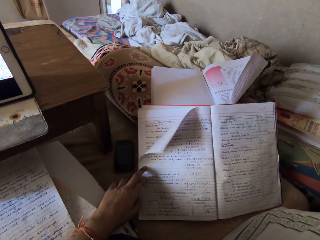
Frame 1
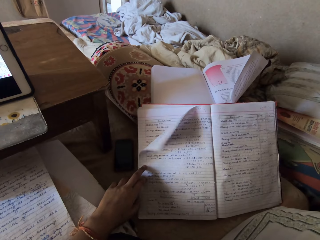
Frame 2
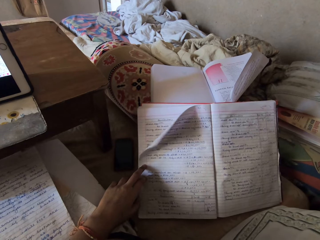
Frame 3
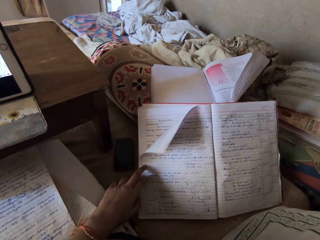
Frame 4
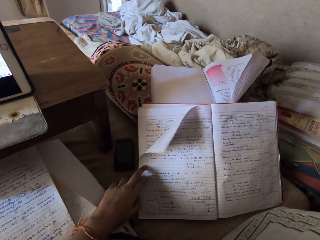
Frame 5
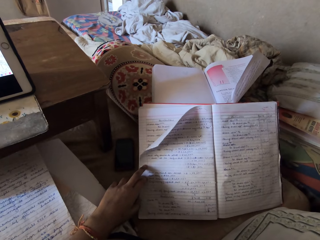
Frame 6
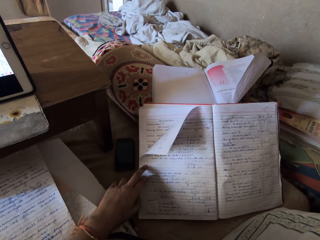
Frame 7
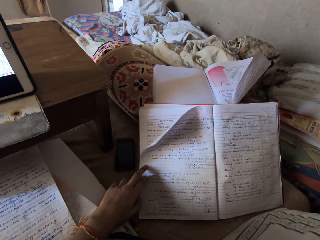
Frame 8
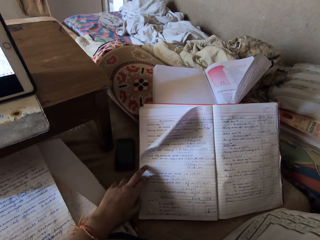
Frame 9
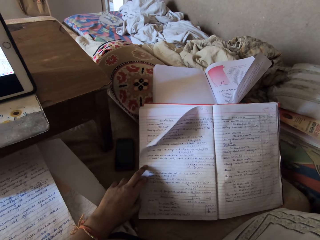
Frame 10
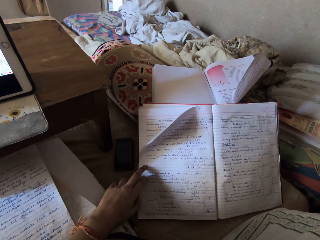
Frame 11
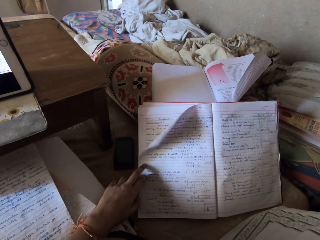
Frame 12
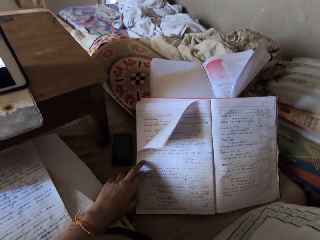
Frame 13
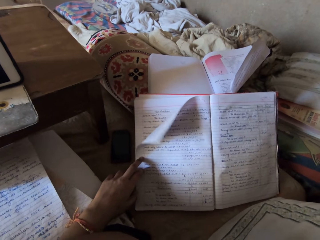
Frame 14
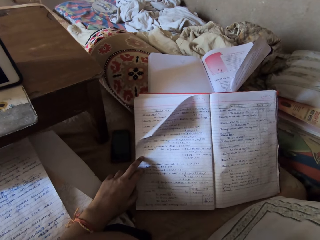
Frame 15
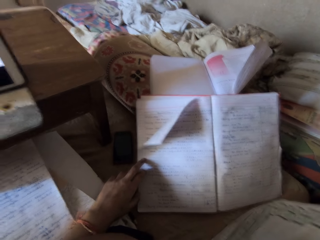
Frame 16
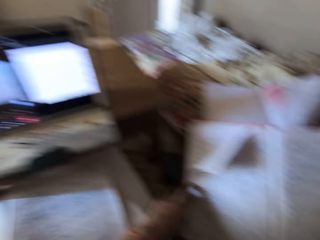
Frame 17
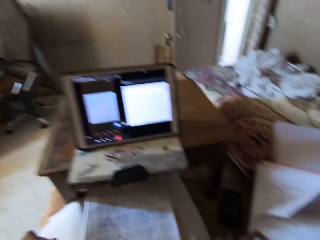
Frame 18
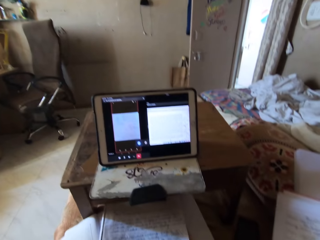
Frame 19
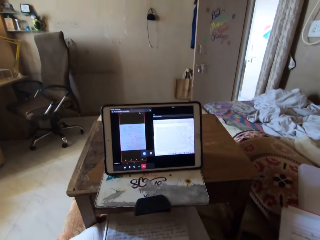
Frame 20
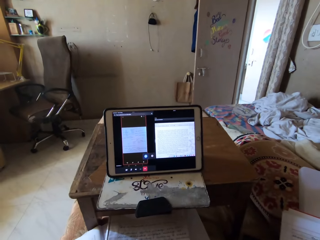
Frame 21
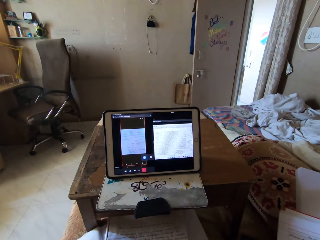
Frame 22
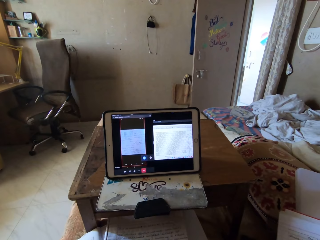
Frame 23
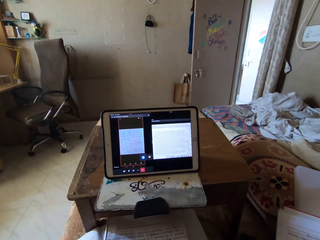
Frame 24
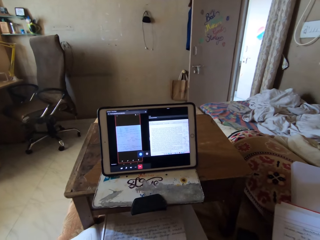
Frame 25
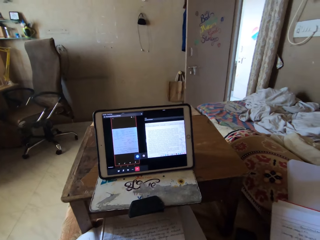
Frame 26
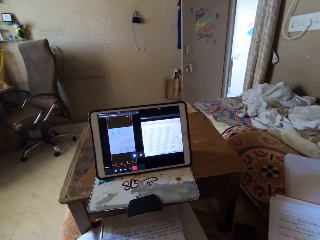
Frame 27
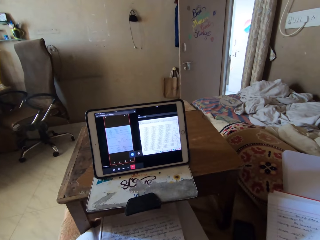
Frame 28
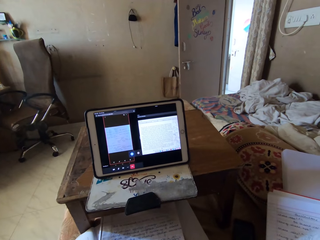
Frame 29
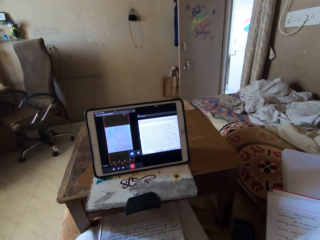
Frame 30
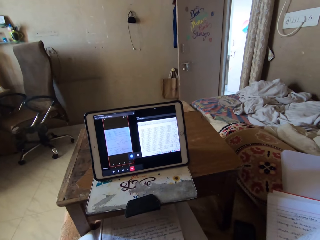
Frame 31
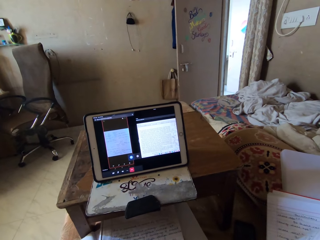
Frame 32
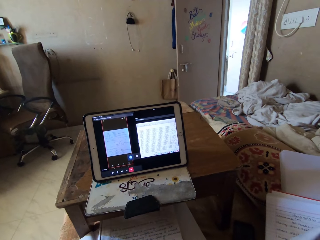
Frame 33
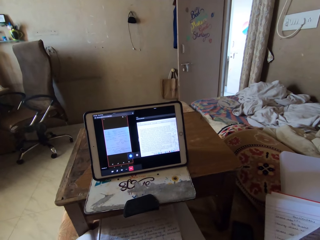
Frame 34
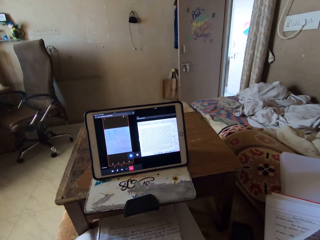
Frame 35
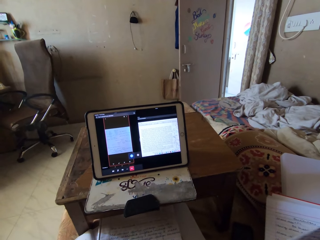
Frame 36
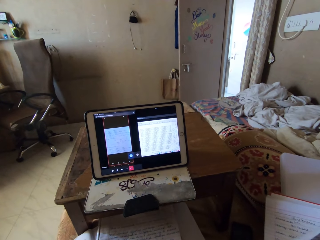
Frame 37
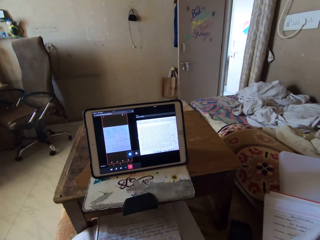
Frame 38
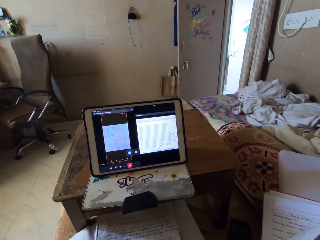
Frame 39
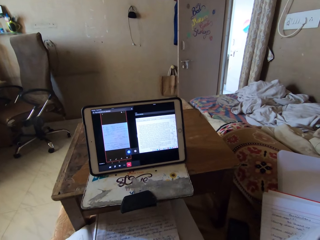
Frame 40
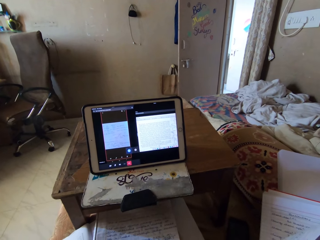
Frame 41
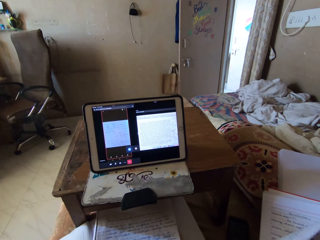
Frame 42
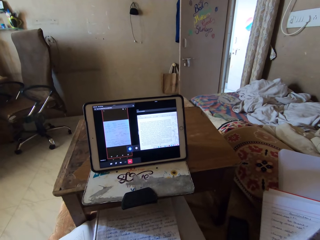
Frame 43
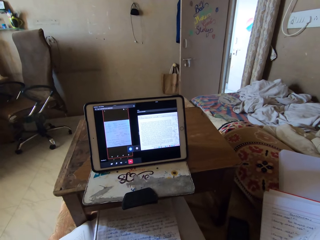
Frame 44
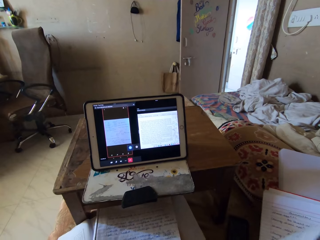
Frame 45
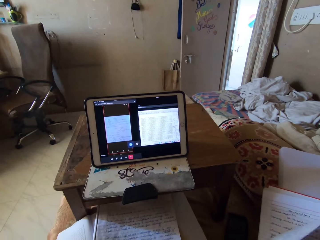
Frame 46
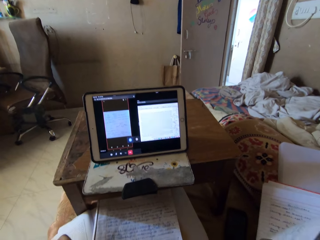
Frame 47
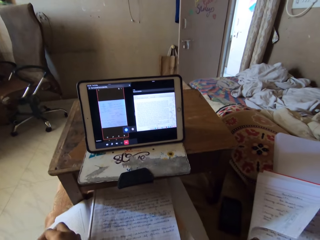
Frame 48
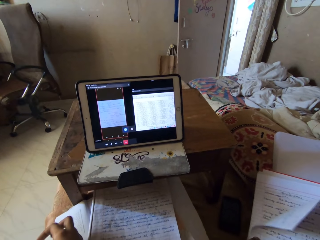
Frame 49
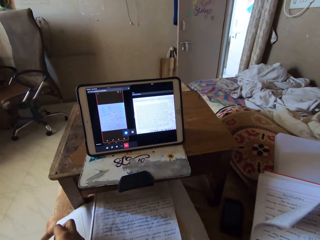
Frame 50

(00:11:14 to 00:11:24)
The camera wearer holds the book on the bed with her left finger. She talks and looks at the tablet.

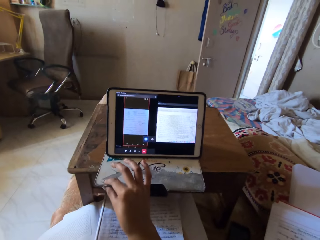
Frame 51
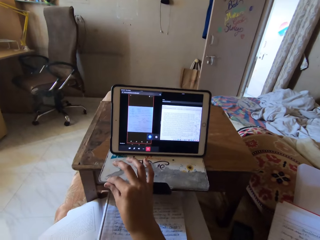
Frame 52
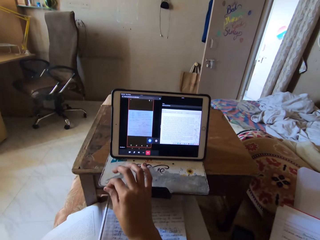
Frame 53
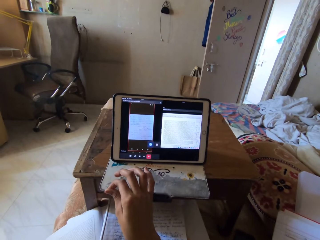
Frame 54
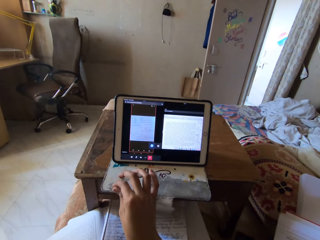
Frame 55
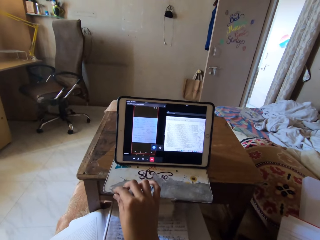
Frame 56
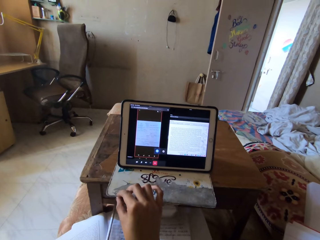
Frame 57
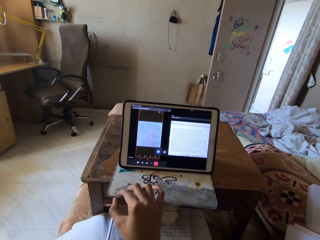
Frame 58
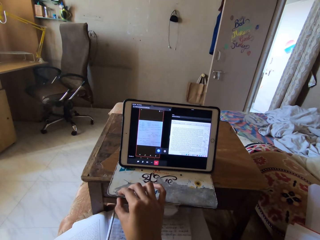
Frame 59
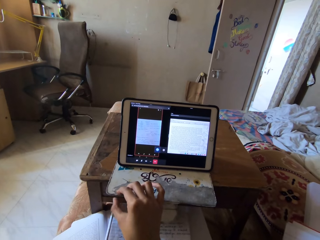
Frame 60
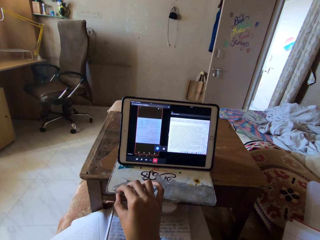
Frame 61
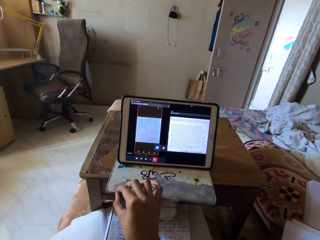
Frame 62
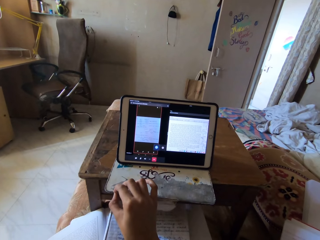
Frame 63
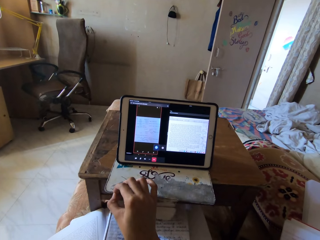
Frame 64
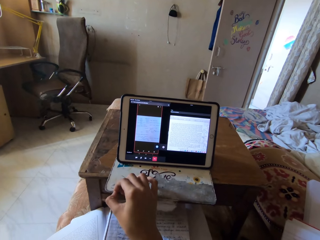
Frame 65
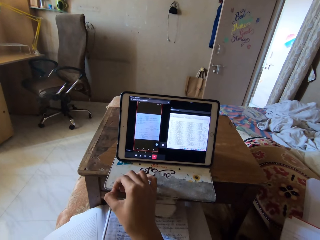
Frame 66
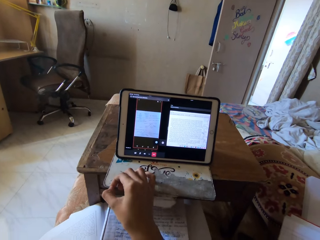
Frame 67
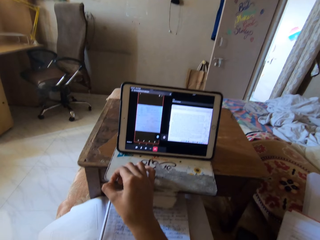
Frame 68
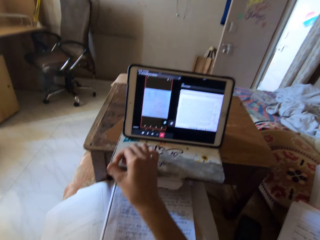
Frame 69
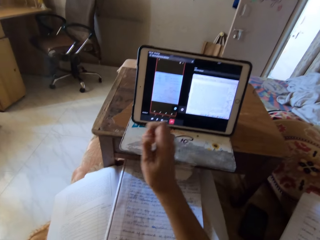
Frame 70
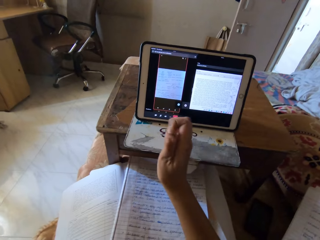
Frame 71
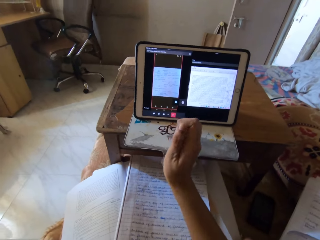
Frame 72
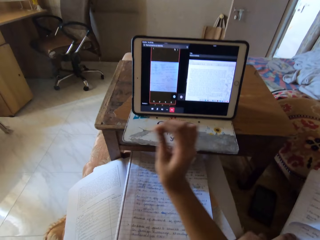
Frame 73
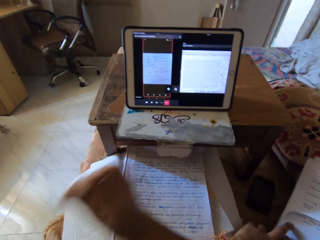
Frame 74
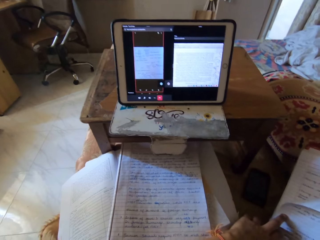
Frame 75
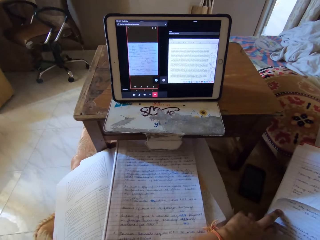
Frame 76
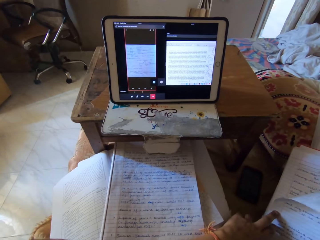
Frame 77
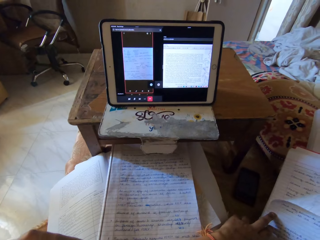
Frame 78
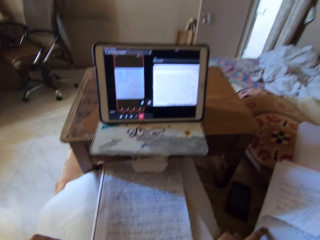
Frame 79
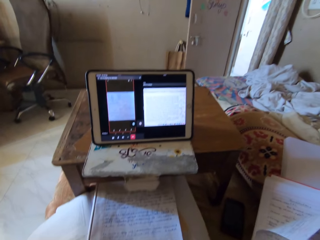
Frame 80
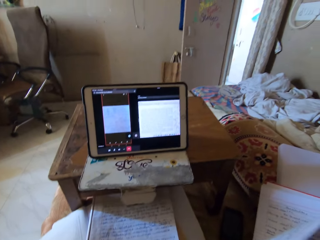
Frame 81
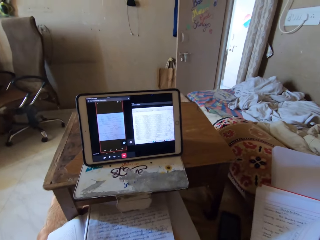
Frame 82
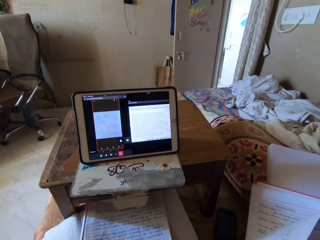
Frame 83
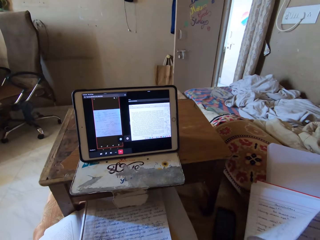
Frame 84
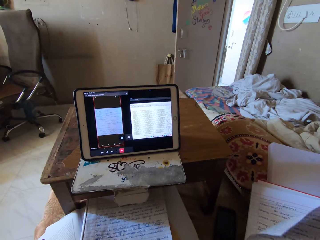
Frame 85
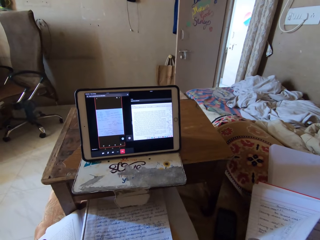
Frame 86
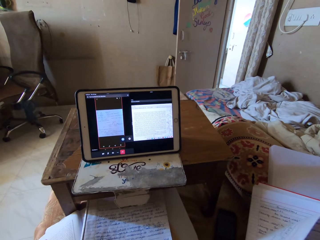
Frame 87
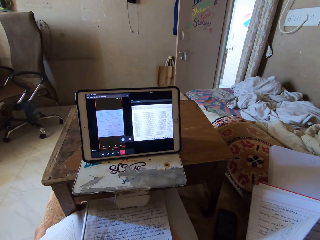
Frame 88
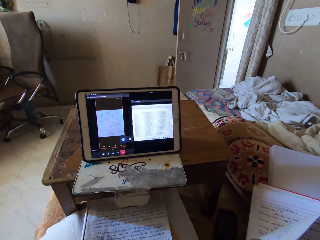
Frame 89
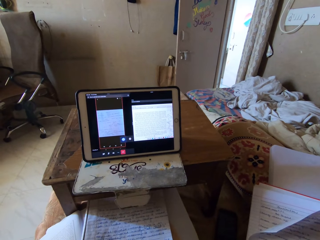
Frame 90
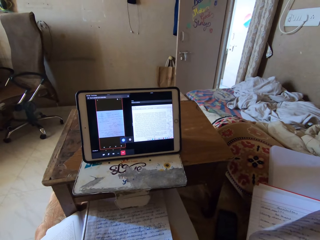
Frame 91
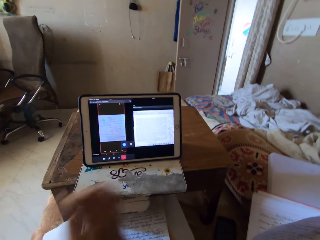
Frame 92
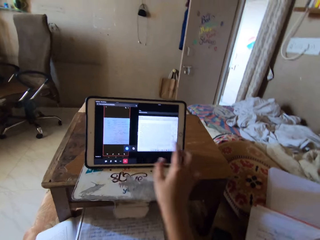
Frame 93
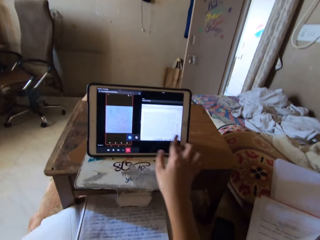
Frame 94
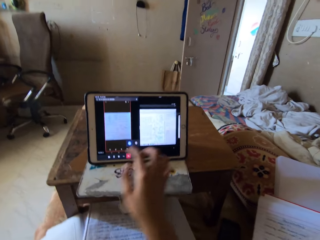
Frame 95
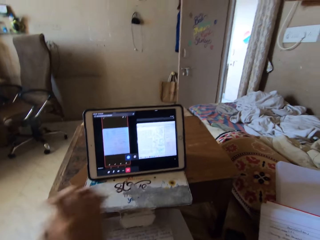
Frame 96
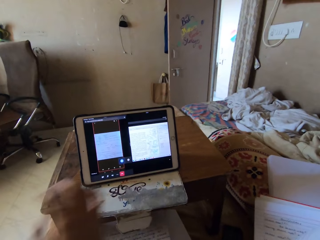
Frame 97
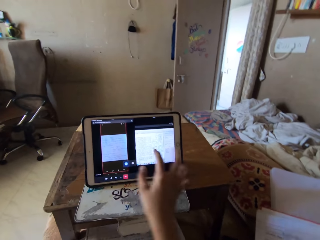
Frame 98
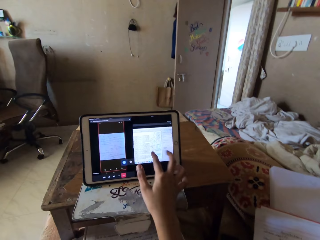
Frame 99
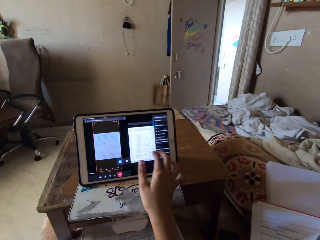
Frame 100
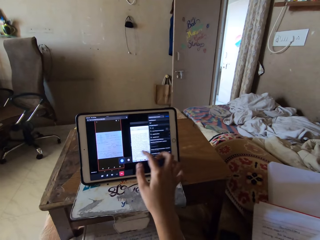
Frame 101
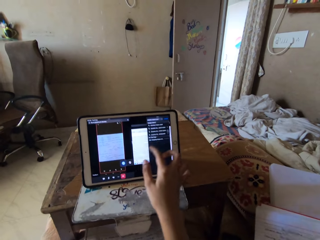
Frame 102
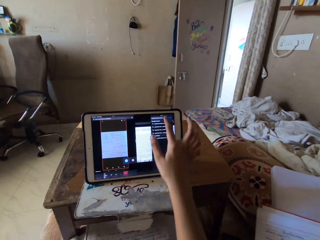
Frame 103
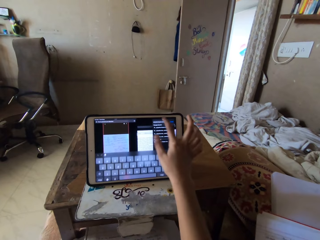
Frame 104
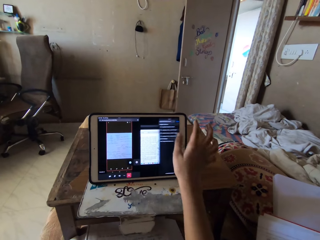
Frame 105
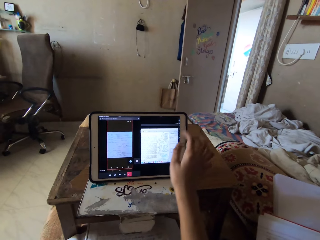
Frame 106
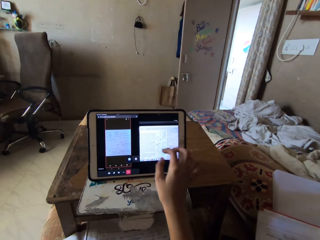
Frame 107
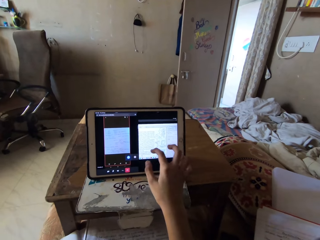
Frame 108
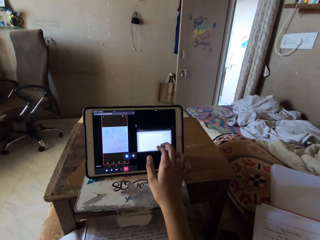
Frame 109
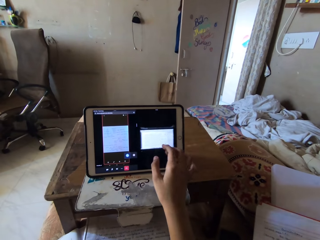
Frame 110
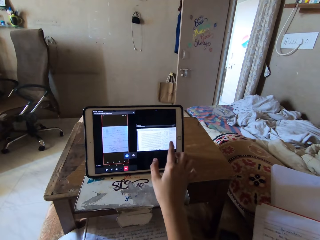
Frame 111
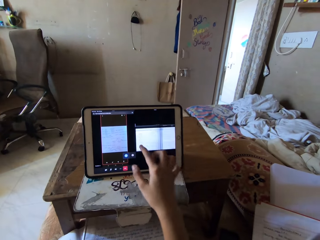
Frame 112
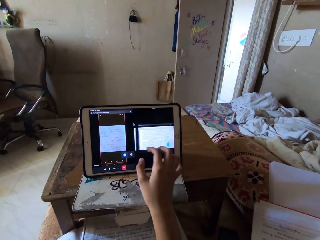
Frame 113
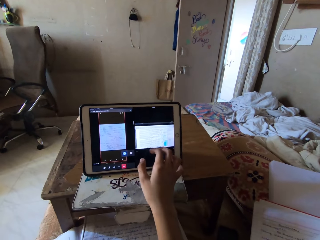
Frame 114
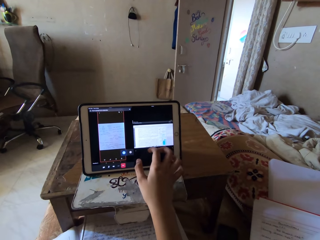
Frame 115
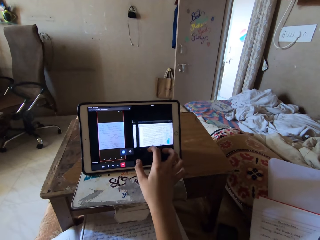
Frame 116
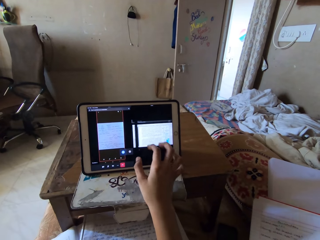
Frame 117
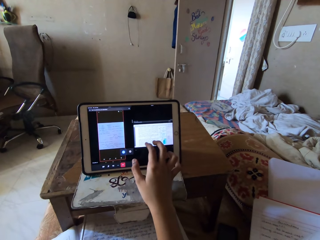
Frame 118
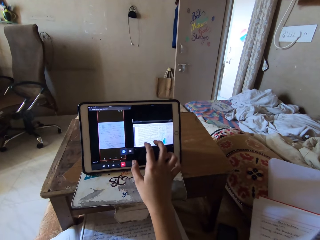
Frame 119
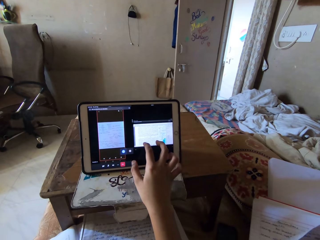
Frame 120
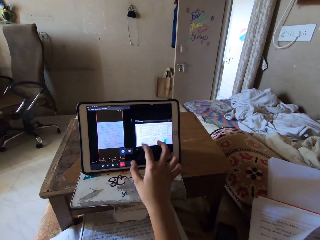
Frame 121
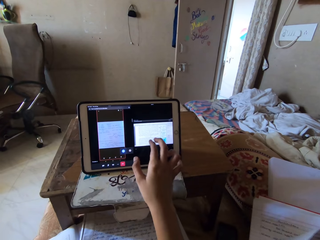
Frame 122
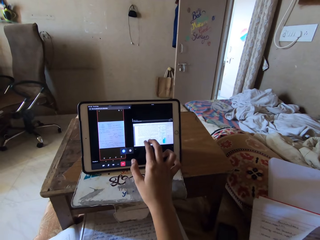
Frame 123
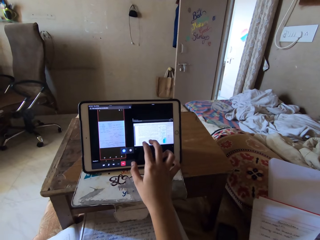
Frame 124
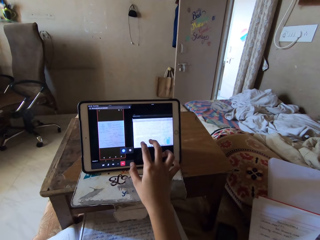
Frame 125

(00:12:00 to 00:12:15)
The camera wearer peels the pouch of the tablet with her right fingers. She scrolls the tablet. She presses the tablet on the table with her right hand.
